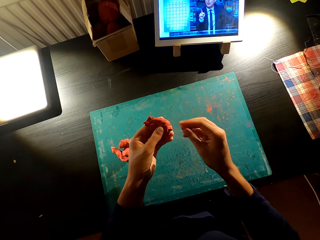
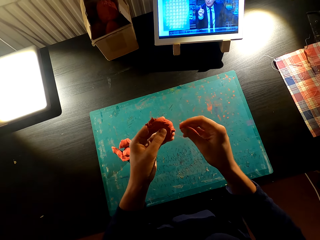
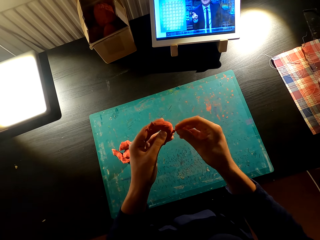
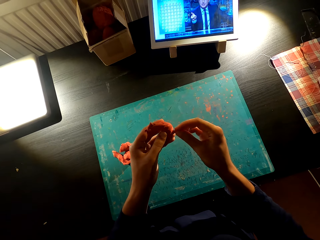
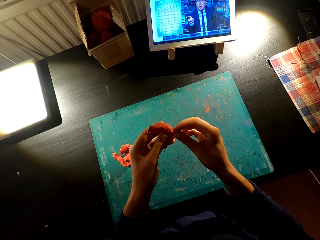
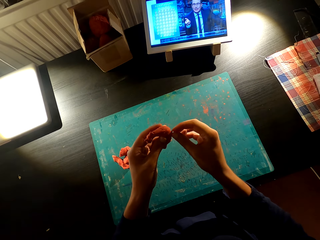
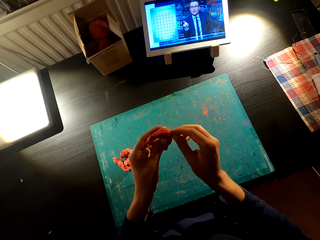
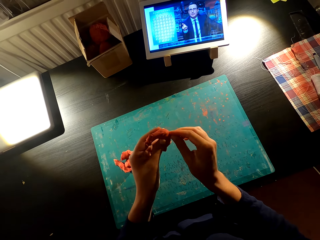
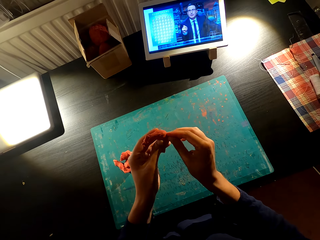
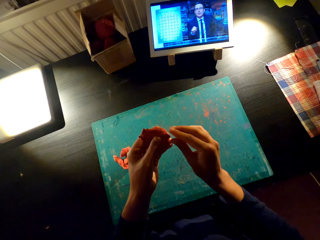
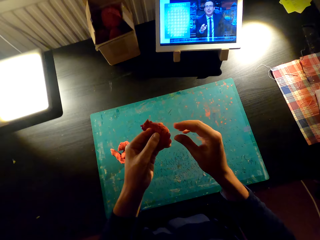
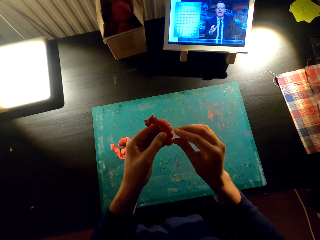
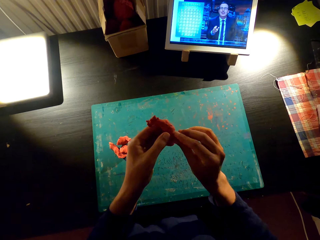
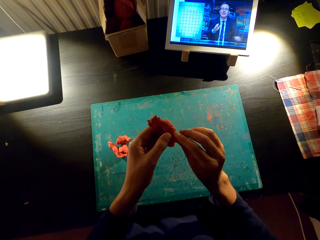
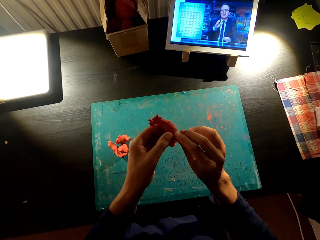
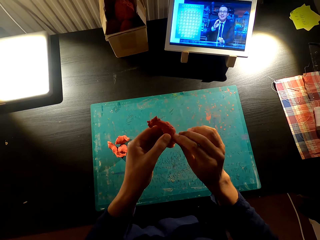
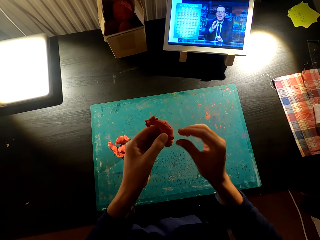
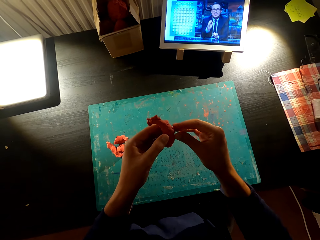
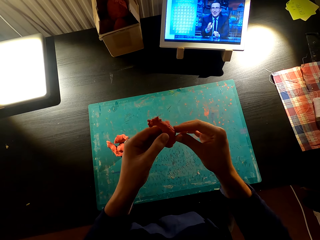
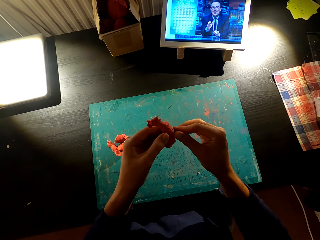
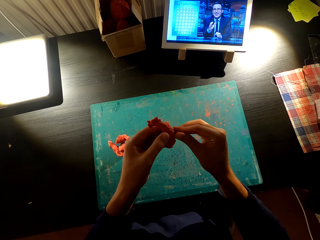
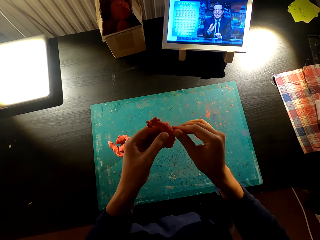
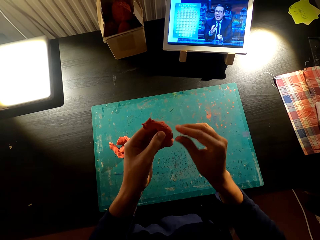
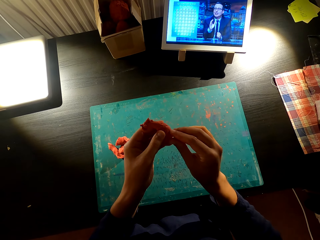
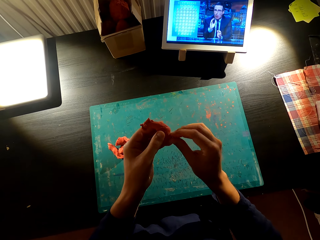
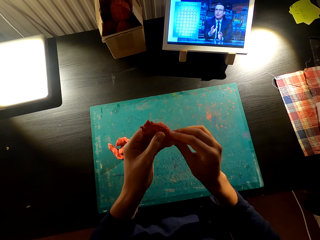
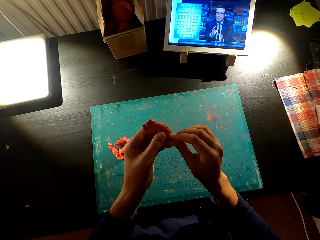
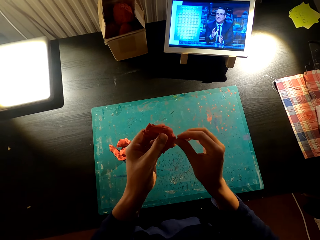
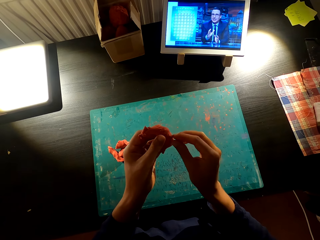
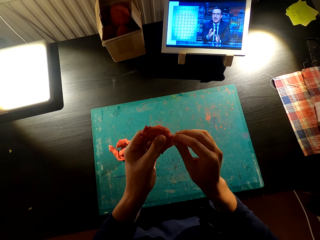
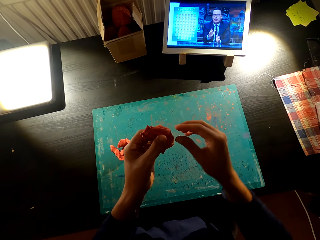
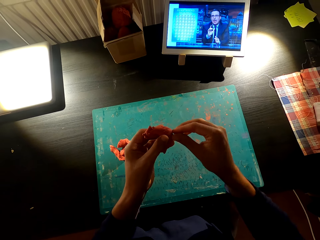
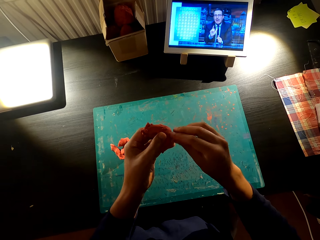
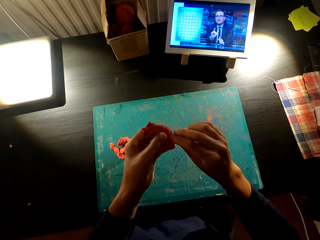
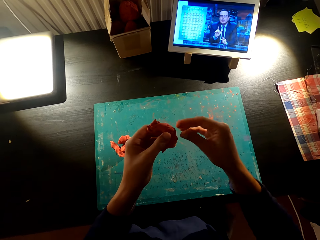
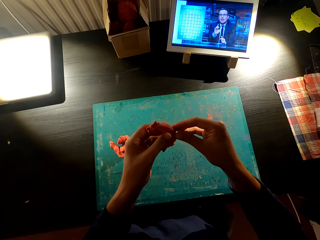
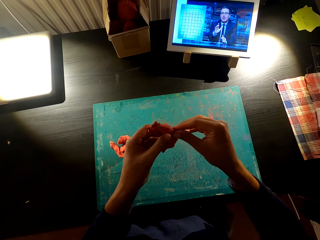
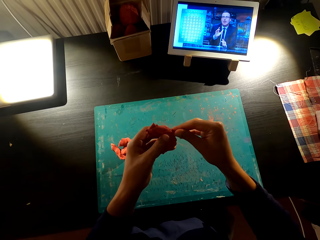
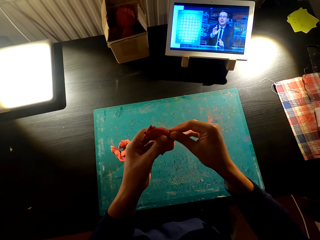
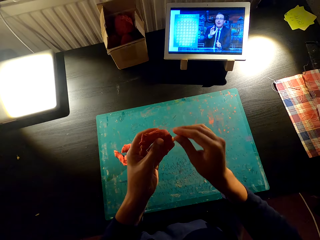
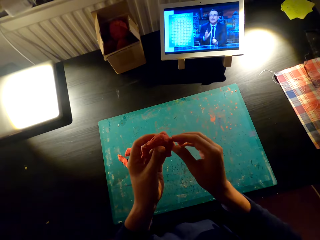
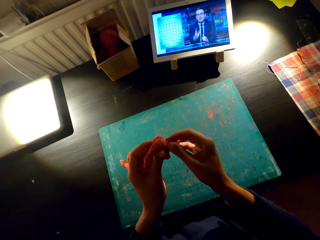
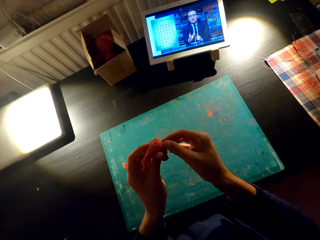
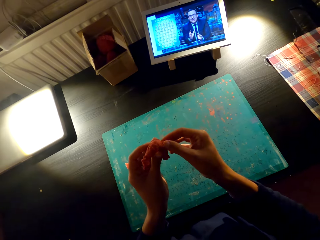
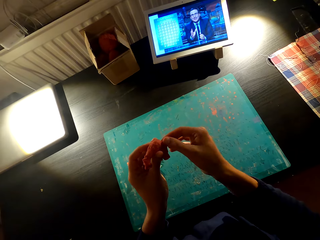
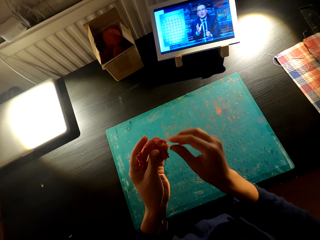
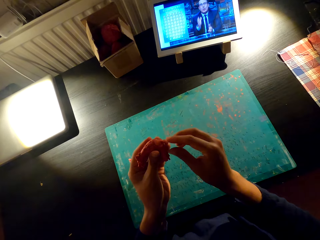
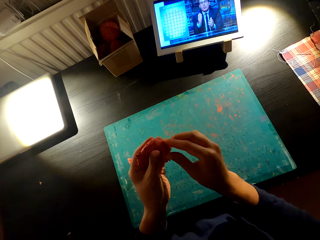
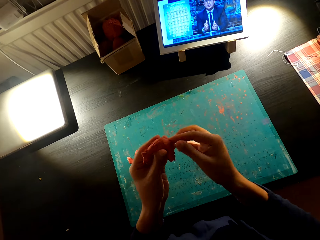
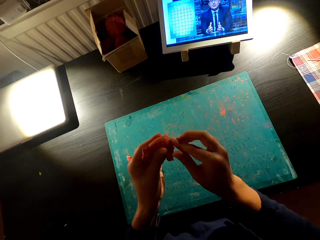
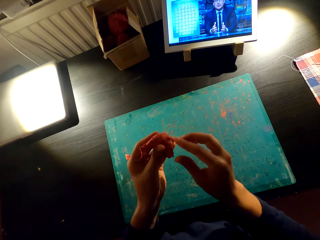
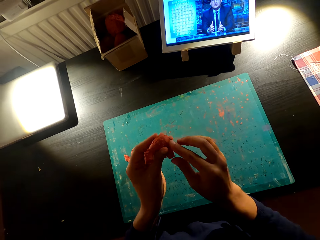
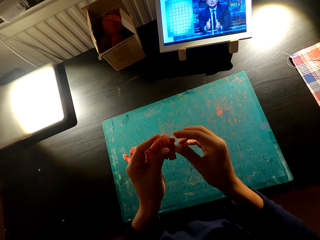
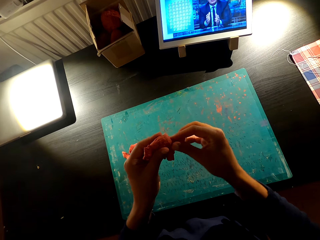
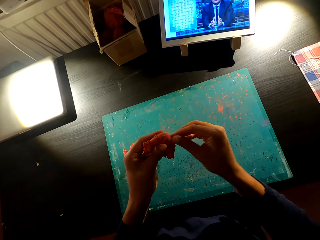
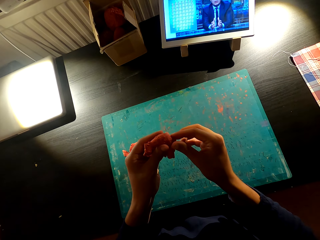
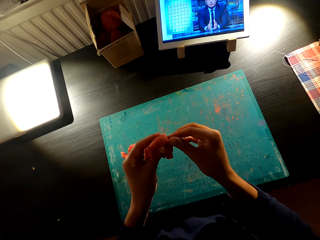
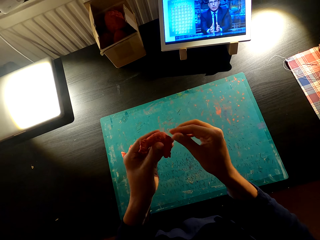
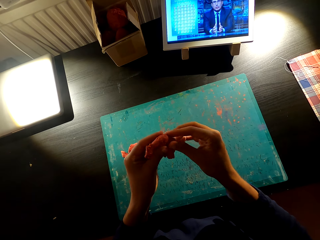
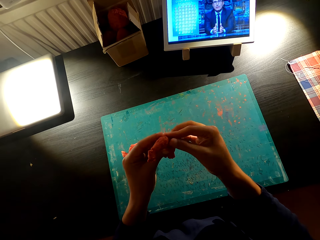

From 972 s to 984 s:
The camera wearer attaches clay together.

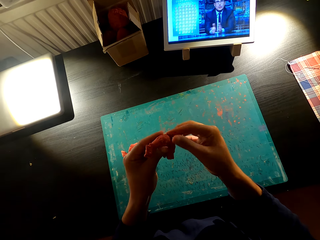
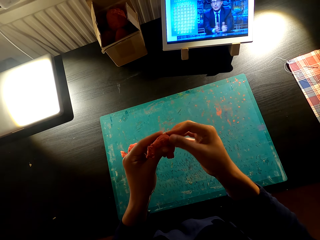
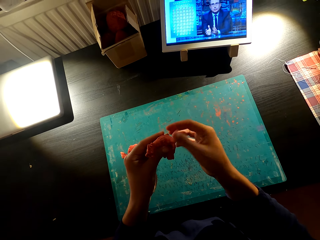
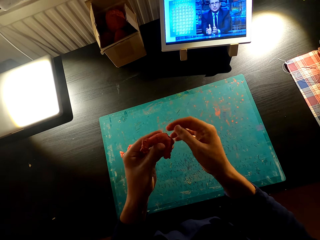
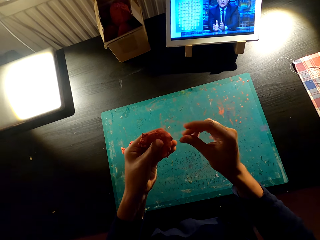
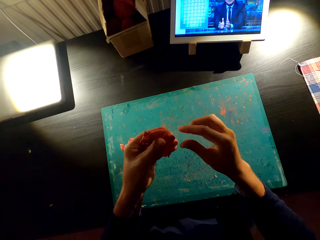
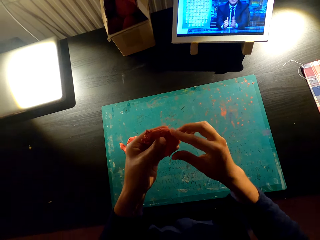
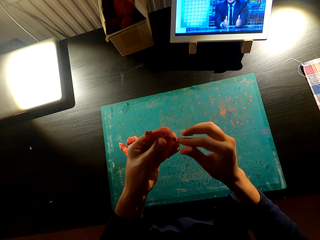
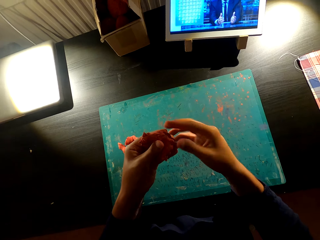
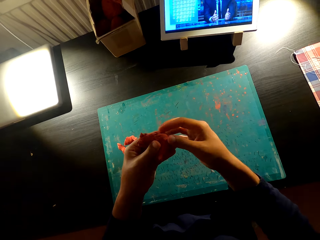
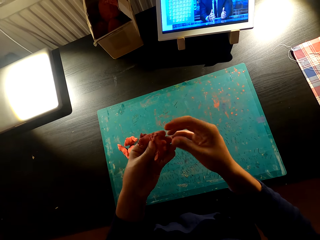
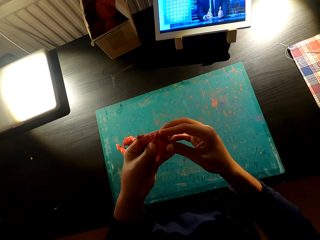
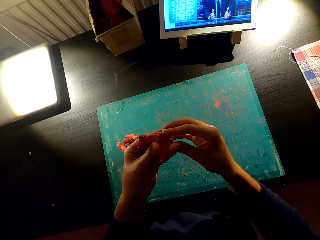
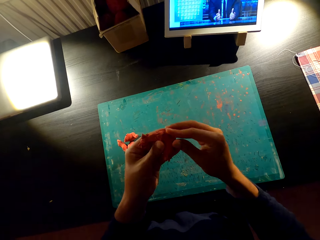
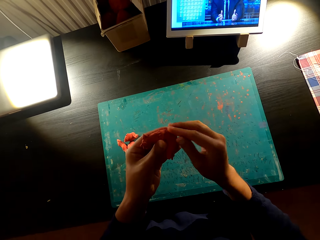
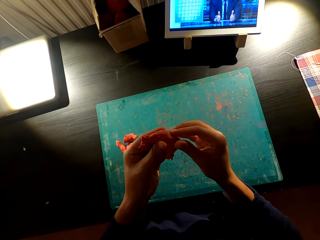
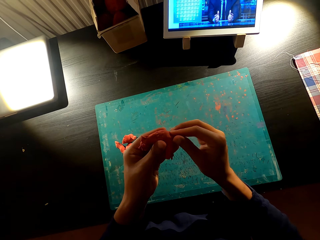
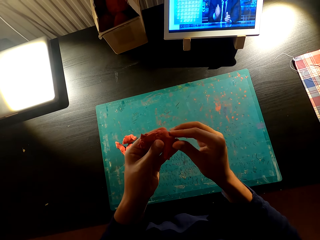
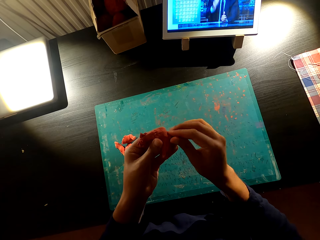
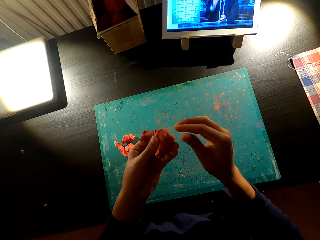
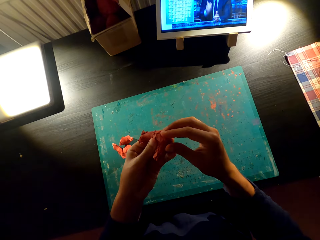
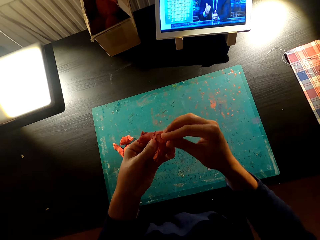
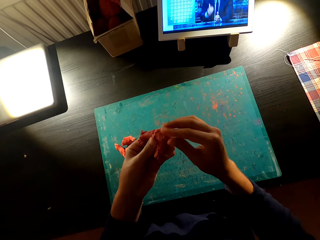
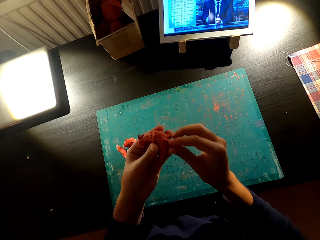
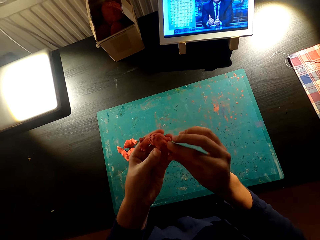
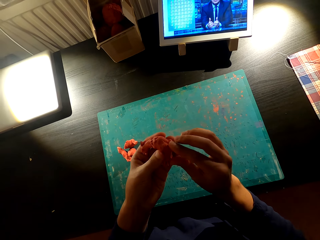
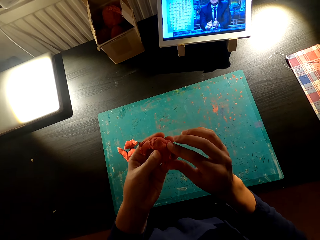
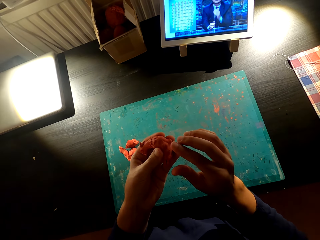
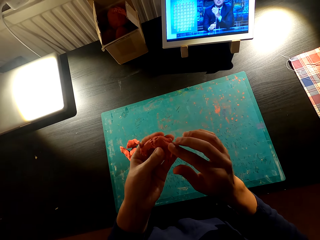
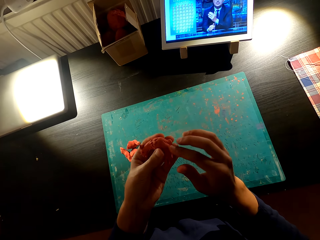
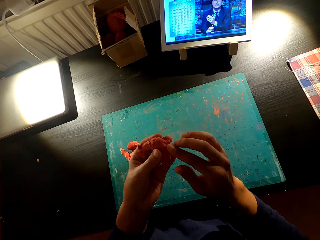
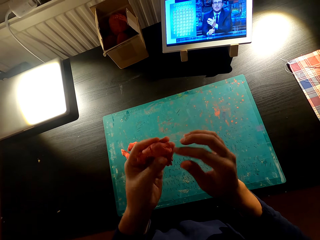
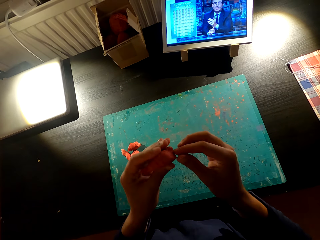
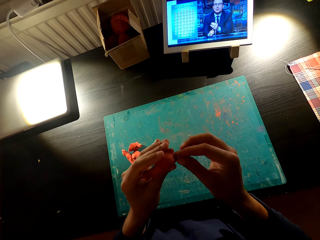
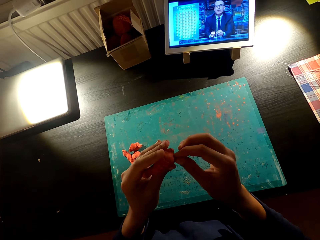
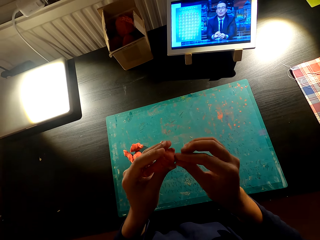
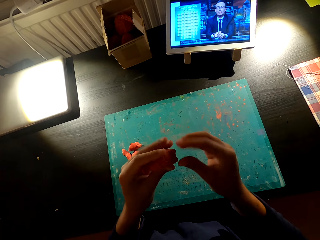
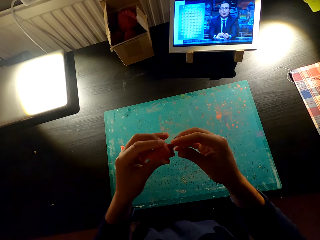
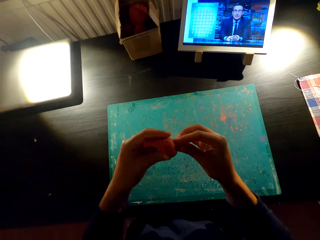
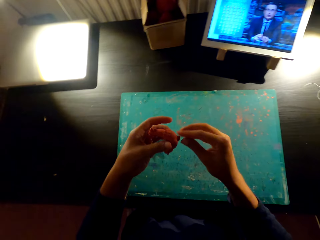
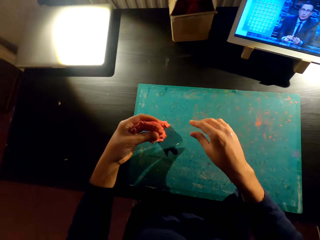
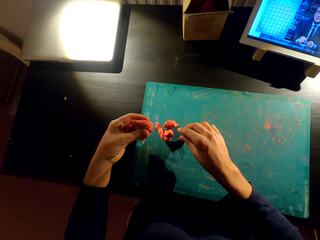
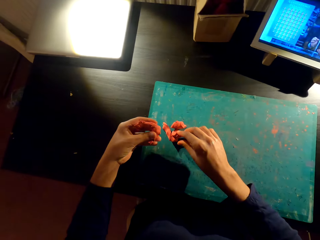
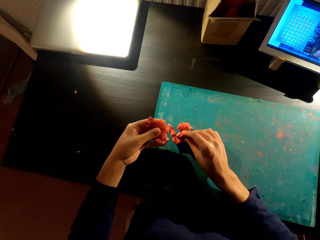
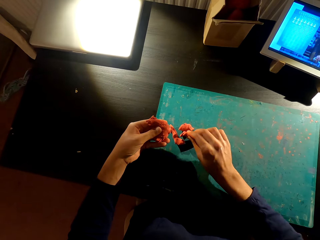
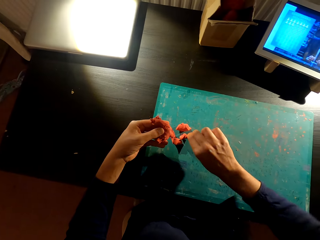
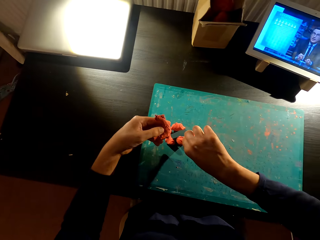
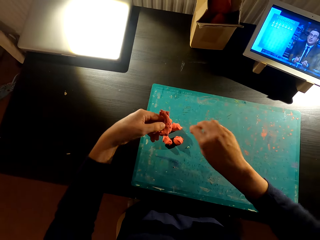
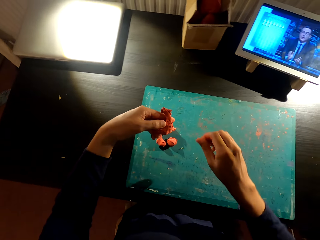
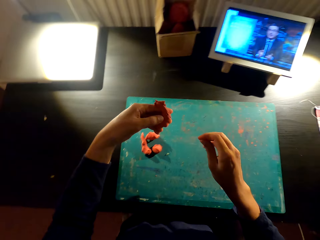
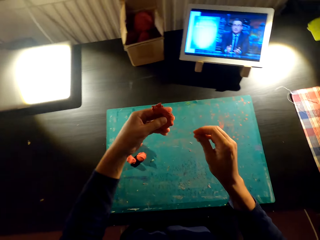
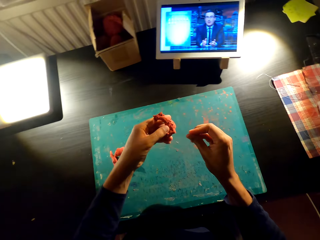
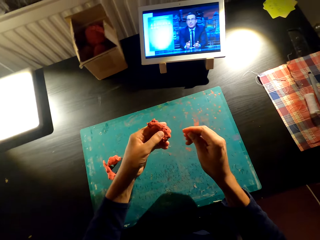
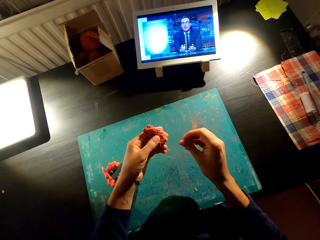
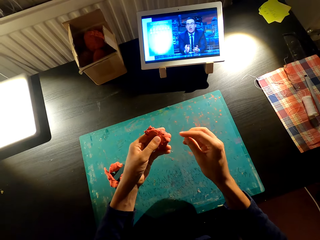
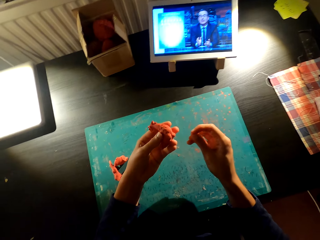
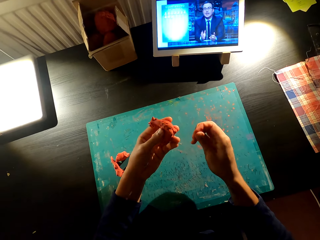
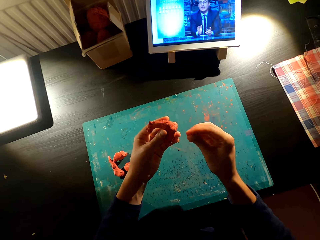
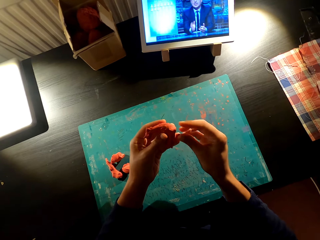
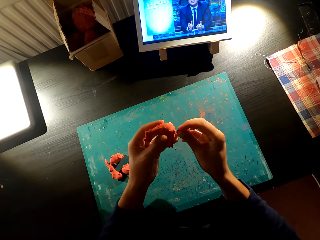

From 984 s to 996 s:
The camera wearer adjusts clay. He cuts the clay on the table with his right hand. He holds something with his hands. He molds the clay.
